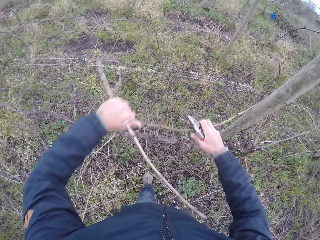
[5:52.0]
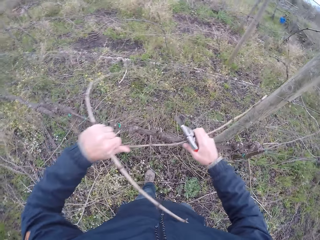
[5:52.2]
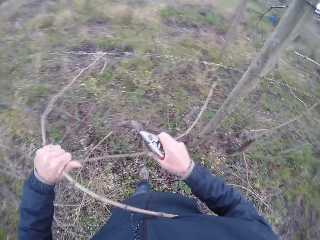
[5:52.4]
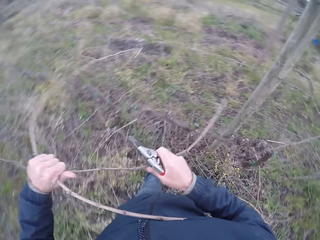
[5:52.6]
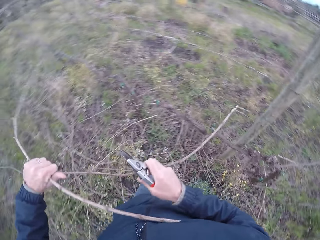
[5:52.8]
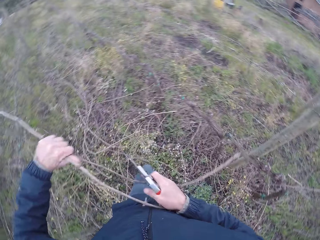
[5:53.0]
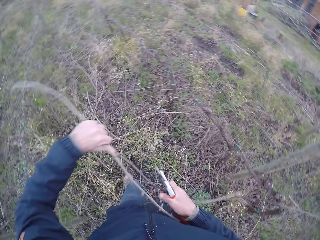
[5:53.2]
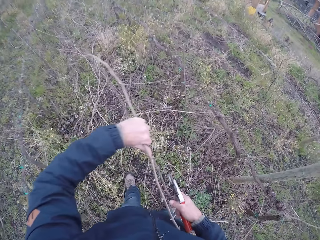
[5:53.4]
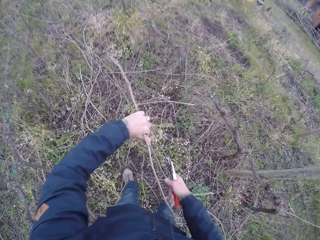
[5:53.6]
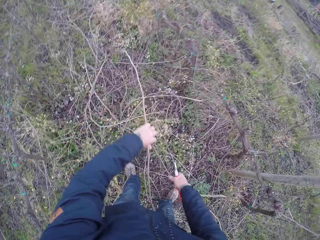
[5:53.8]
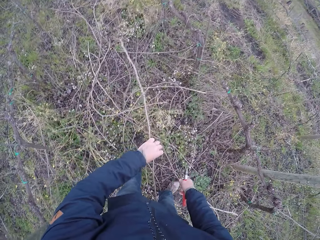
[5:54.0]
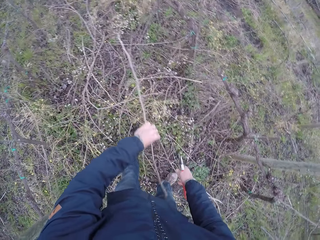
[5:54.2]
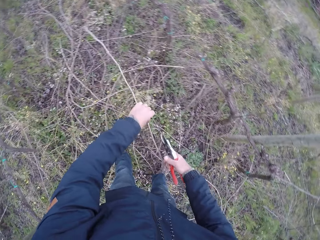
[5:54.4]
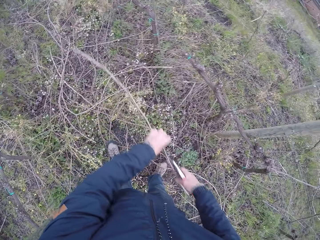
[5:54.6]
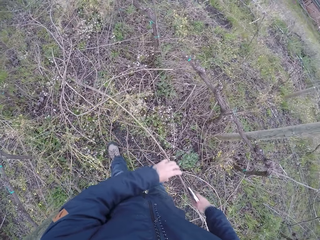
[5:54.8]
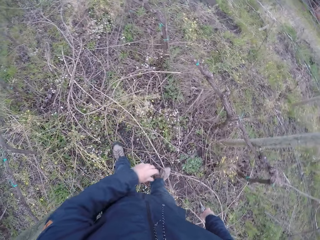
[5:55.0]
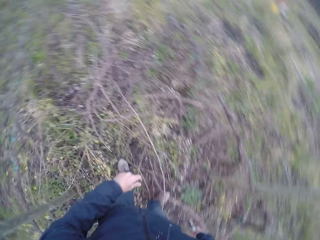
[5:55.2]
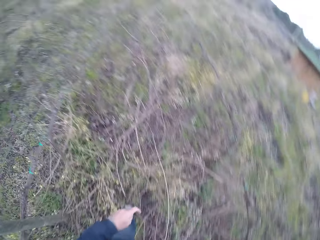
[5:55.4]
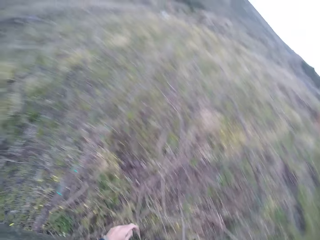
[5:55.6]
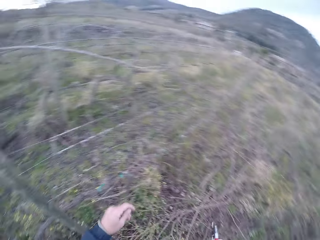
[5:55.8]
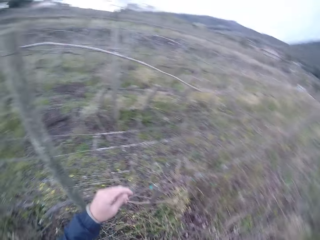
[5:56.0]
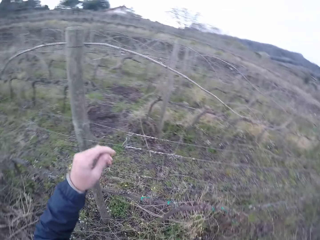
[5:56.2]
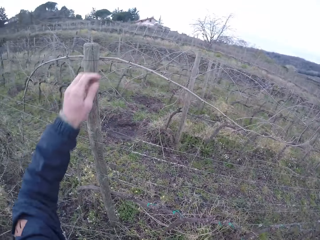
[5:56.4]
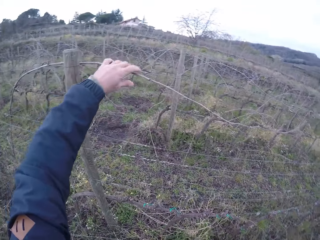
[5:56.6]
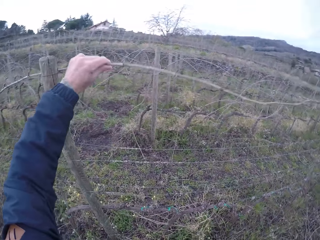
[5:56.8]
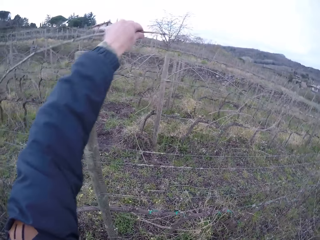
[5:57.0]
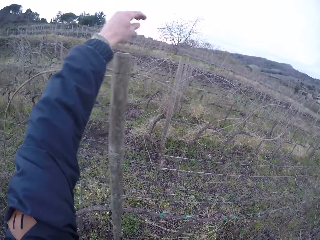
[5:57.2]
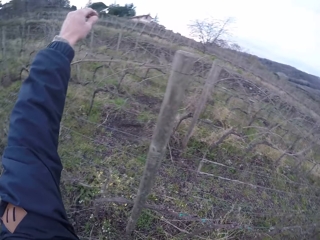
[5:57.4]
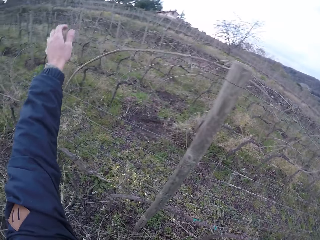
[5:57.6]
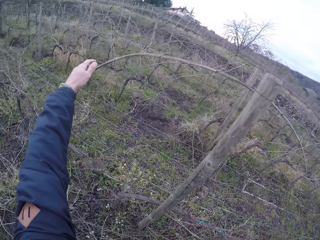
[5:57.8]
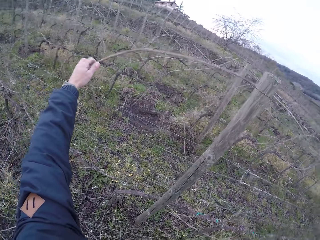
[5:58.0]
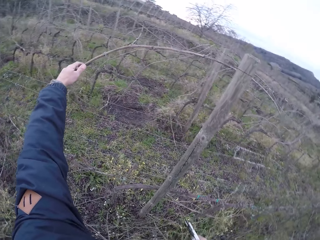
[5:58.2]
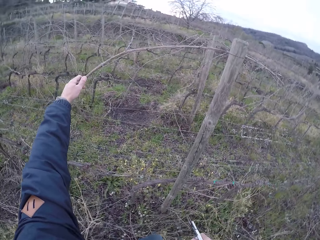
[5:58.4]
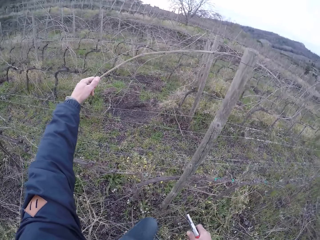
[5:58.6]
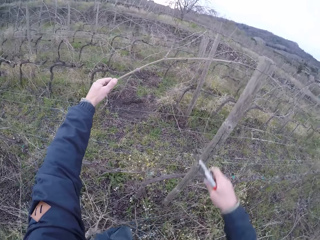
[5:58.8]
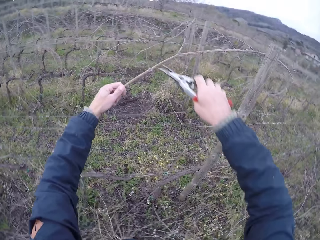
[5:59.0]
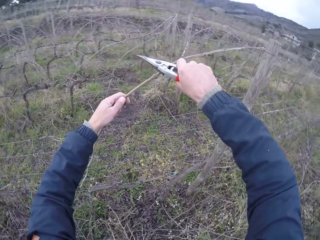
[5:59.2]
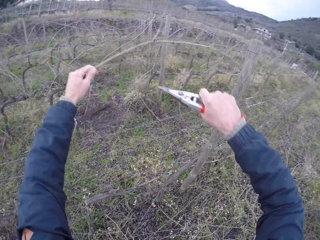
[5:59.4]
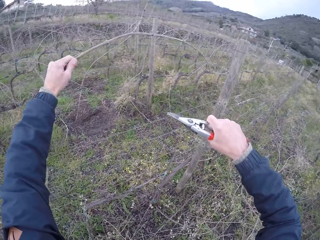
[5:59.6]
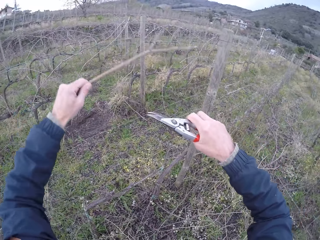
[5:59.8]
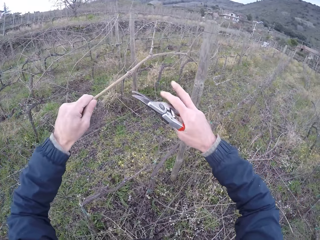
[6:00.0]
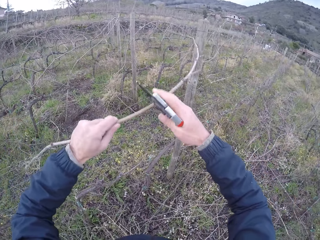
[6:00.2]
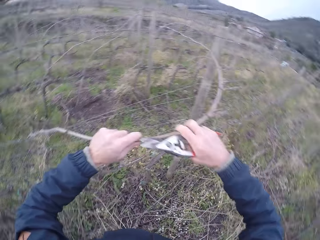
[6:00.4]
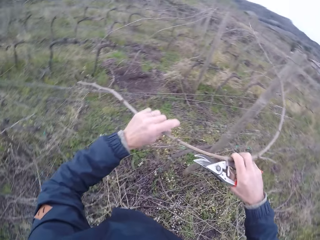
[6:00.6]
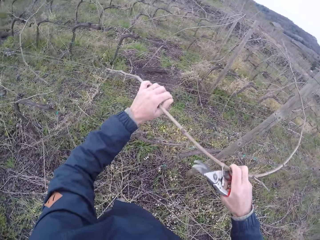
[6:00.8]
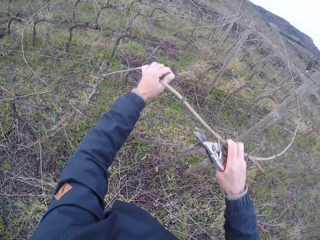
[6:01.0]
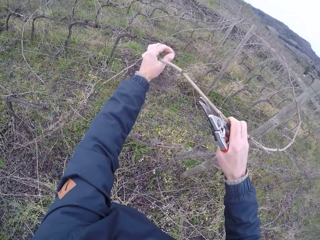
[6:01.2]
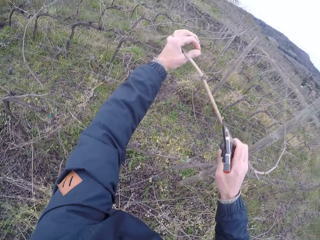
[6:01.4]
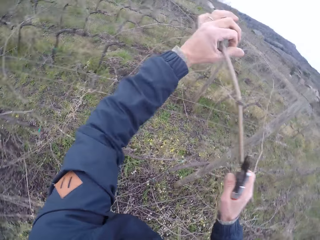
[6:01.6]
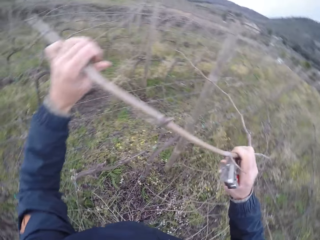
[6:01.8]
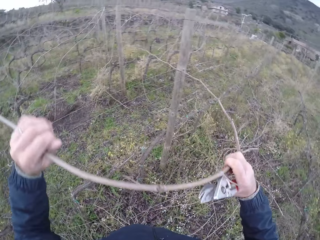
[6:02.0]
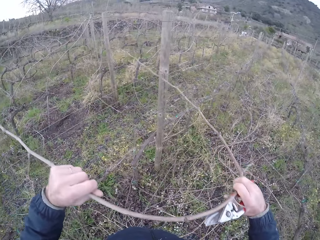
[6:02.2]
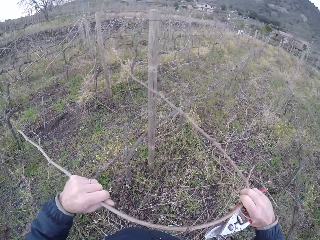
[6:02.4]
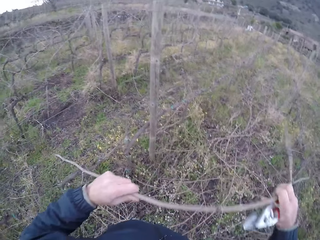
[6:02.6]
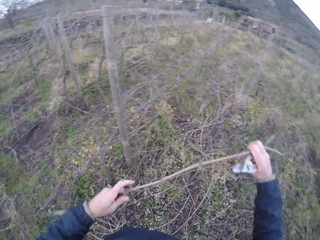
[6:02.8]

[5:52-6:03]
The camera wearer pulls the stick. He drops the twig on the ground. He looks around. He moves his hand. He holds a twig with his left hand. He cuts the twig with the pair of pliers in his right hand. He picks the stick. He removes the twig from a barbed fence with both hands.

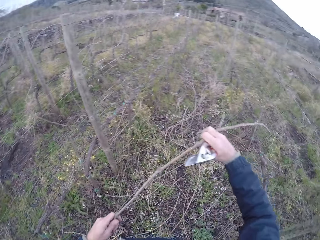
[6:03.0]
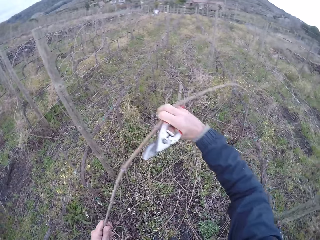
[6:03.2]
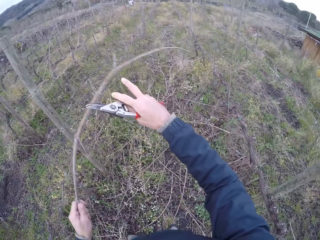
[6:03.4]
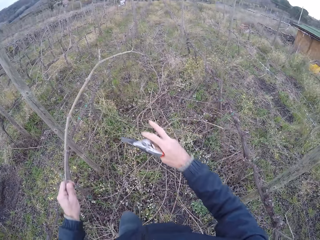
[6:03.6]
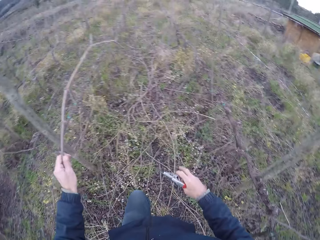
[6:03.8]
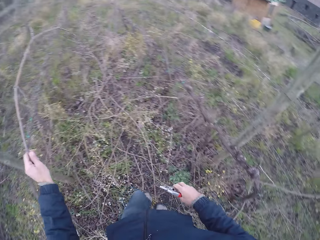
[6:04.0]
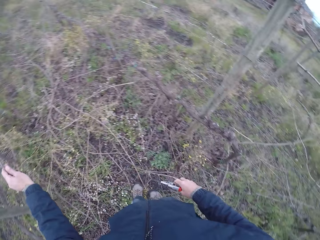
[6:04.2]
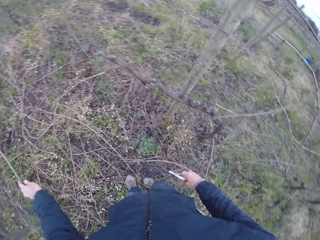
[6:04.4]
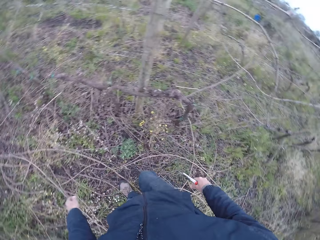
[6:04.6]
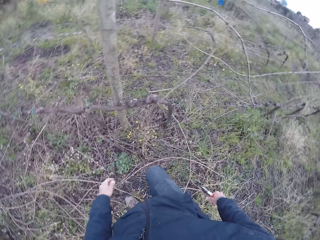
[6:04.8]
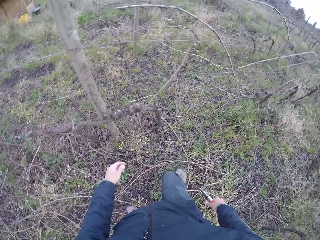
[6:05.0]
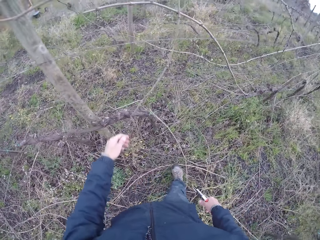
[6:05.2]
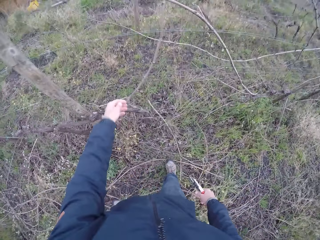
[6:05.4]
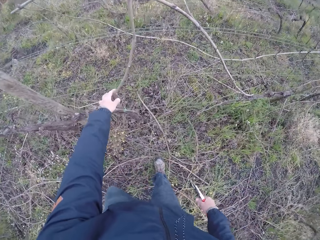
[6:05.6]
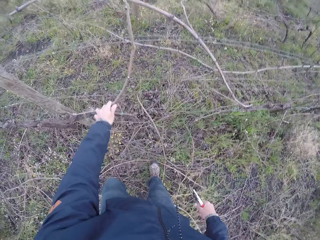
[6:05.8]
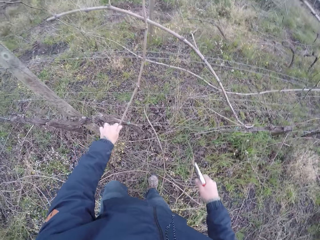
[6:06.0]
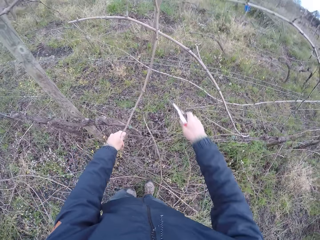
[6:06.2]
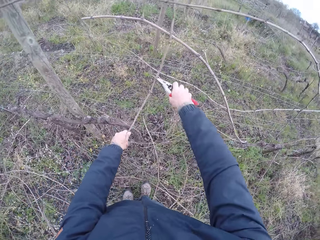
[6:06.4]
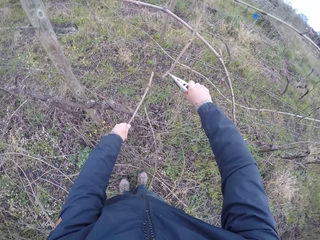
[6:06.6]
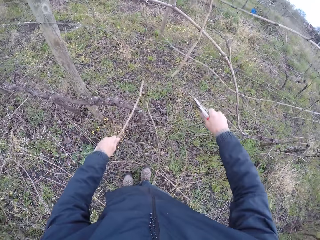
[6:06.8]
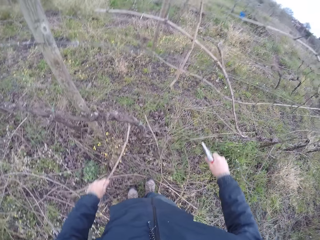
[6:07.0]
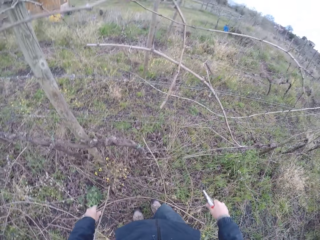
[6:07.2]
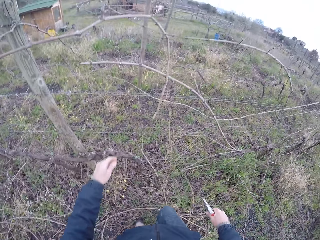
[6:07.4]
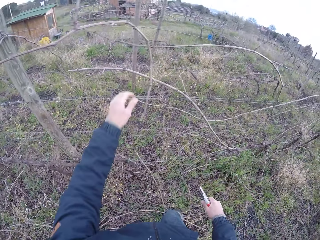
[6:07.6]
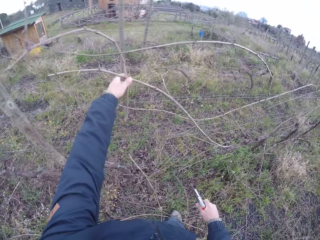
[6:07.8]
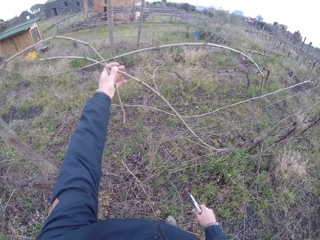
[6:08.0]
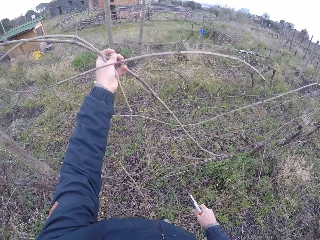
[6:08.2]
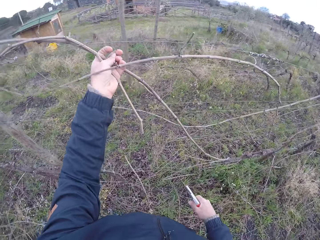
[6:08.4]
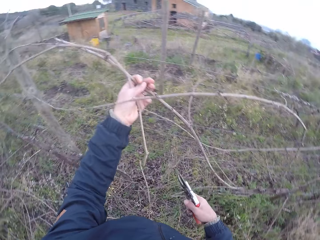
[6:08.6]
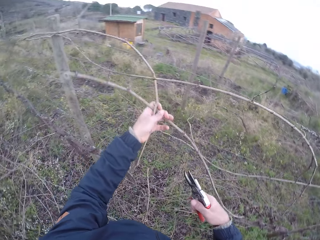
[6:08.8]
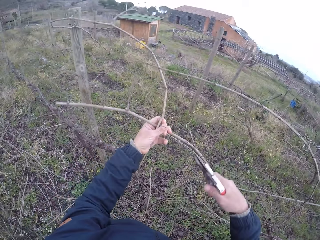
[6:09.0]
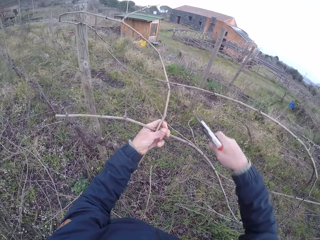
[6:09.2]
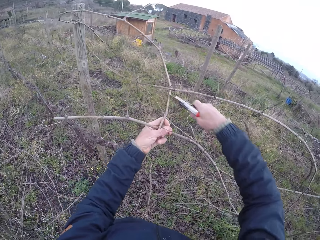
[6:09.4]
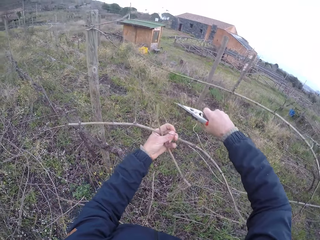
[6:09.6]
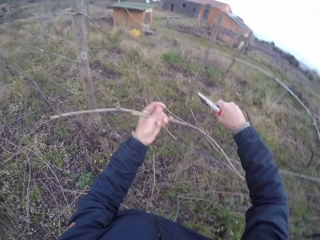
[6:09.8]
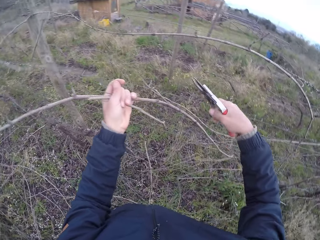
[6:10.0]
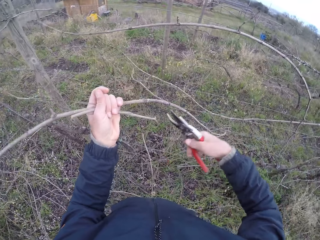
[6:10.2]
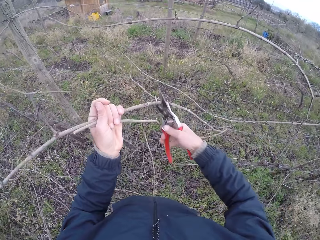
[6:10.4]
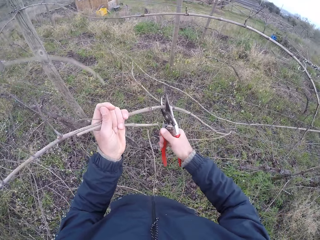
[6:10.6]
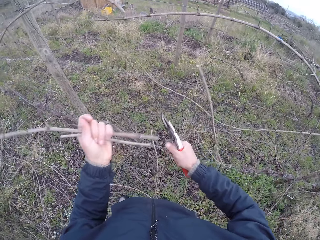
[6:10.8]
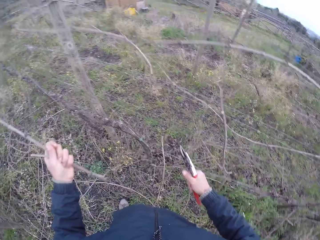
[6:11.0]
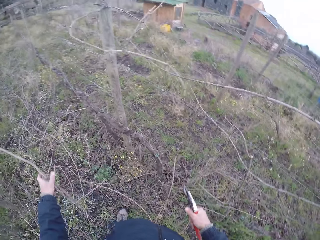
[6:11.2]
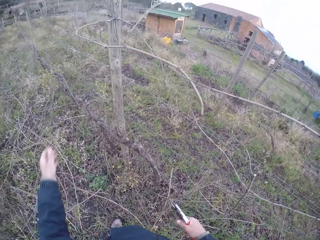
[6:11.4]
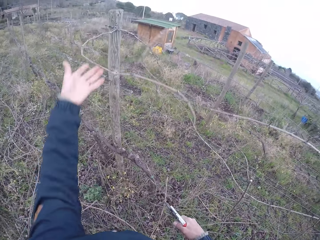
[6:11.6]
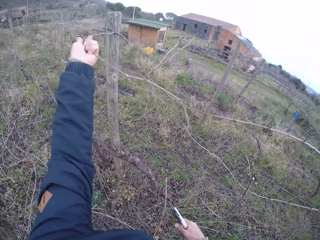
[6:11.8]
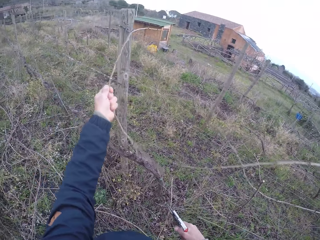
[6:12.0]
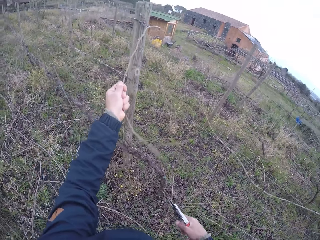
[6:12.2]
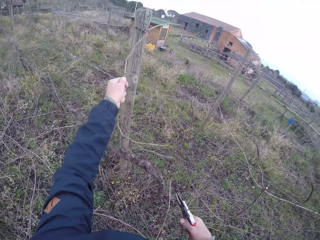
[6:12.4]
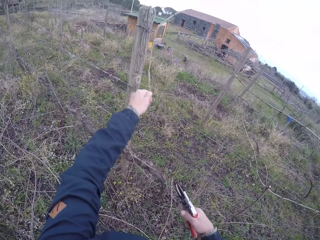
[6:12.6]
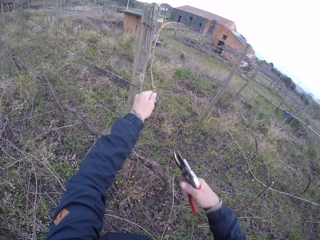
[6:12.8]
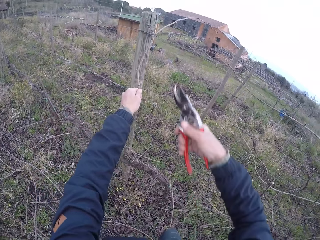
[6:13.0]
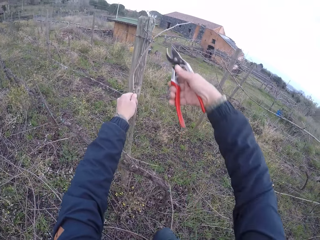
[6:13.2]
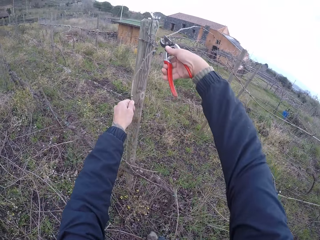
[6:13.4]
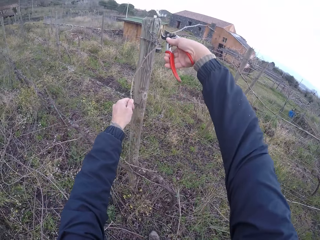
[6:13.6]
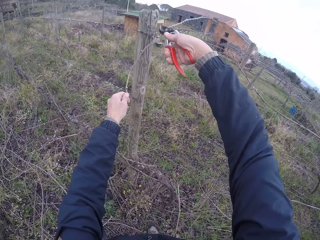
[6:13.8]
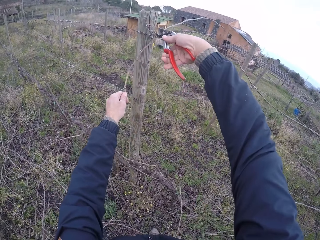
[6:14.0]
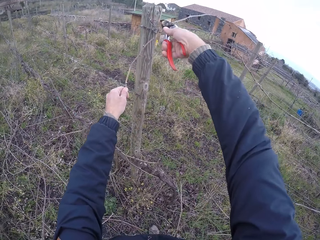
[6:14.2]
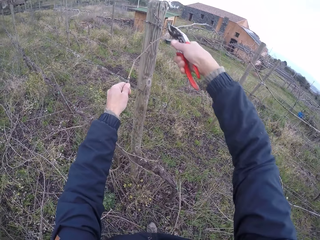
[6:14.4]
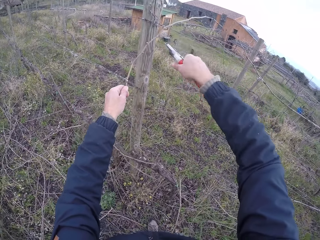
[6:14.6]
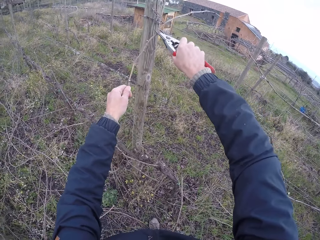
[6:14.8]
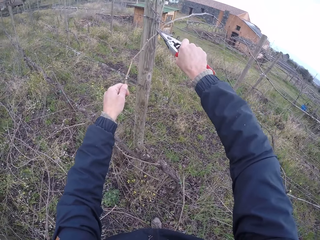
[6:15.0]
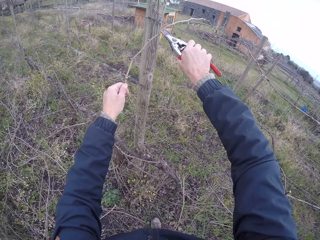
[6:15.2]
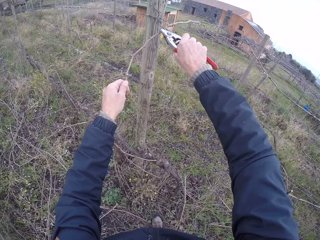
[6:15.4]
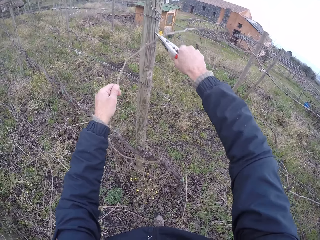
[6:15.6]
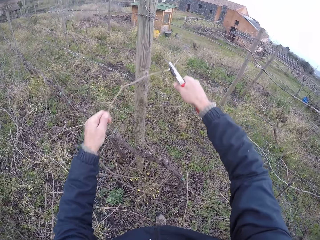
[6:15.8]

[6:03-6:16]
The camera wearer drops the twig on the ground with his left hand. He walks around. He holds a twig with his left hand. He cuts the twig with the pair of pliers in his right hand. He drops the twig in his left hand on the ground. He holds a twig with his left hand. He picks the stick. He cuts the twig with the pair of pliers in his right hand. He cuts the stick with shears. He drops the twig in his left hand on the ground. He holds a twig with his left hand. He cuts the twig with the pair of pliers in his right hand.
